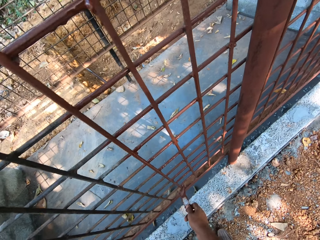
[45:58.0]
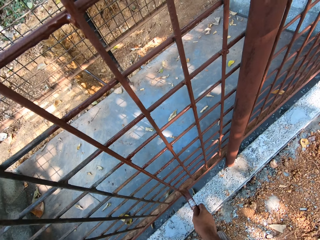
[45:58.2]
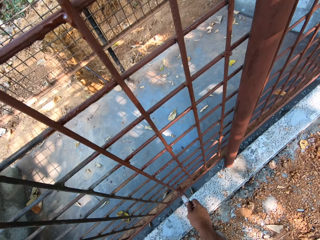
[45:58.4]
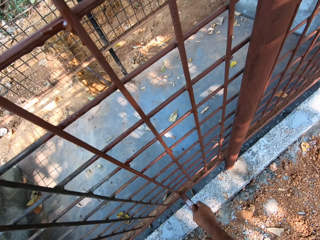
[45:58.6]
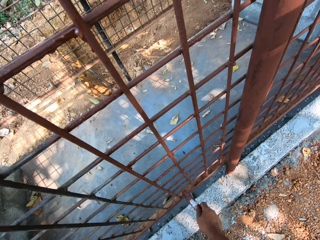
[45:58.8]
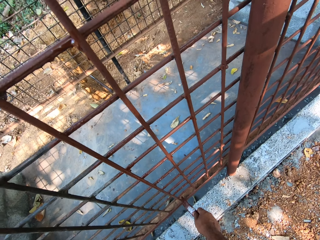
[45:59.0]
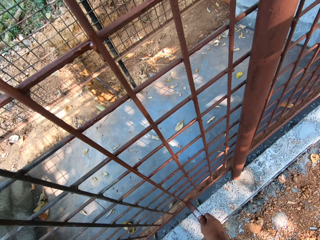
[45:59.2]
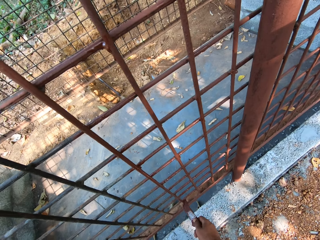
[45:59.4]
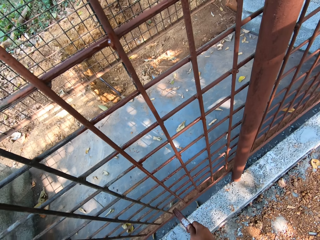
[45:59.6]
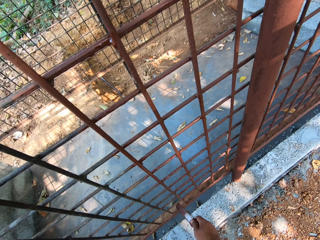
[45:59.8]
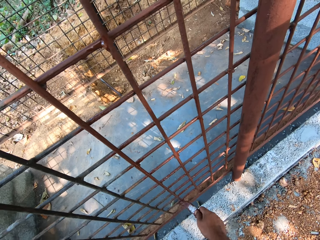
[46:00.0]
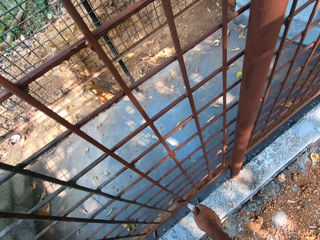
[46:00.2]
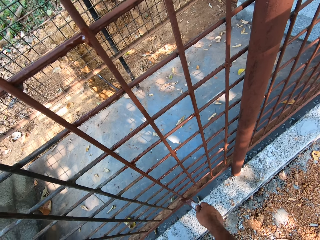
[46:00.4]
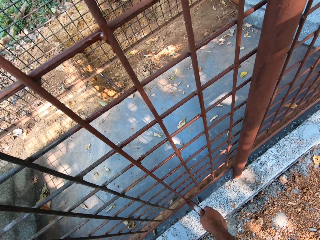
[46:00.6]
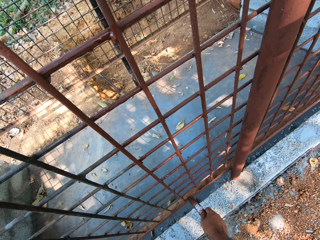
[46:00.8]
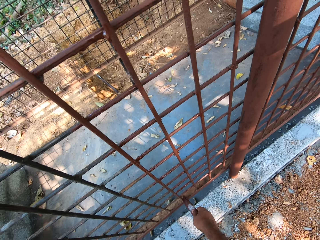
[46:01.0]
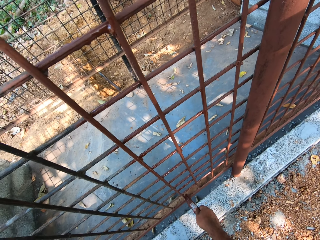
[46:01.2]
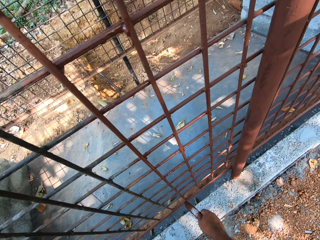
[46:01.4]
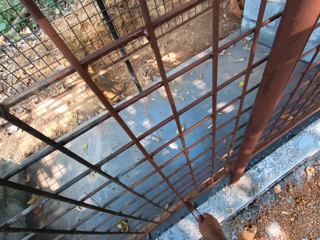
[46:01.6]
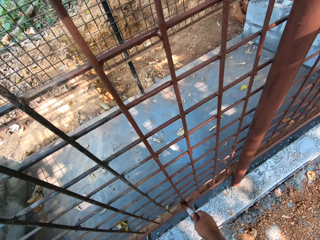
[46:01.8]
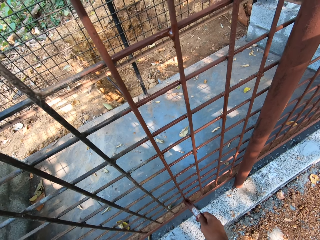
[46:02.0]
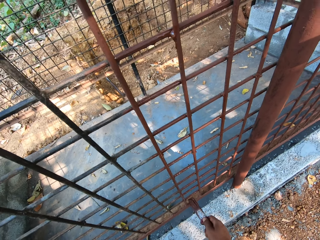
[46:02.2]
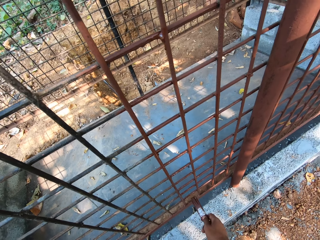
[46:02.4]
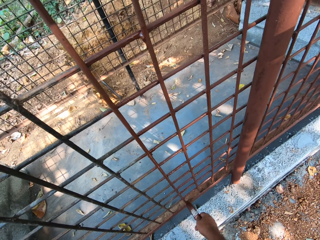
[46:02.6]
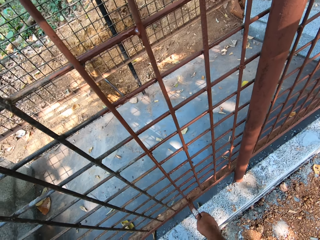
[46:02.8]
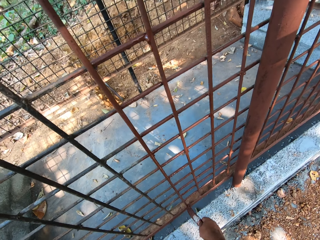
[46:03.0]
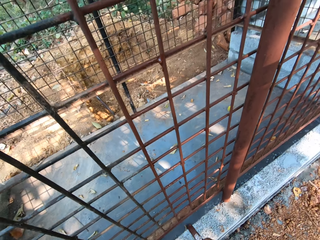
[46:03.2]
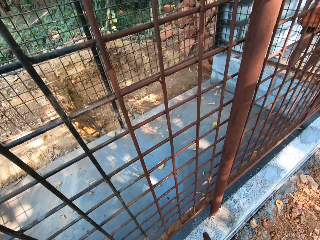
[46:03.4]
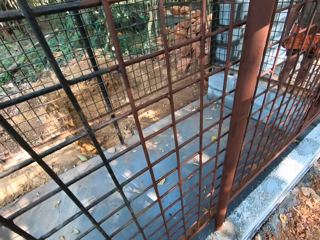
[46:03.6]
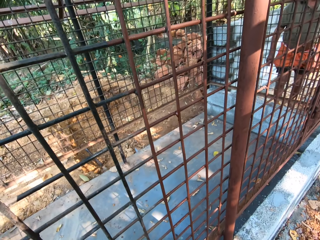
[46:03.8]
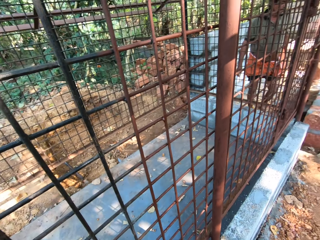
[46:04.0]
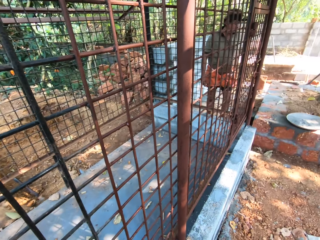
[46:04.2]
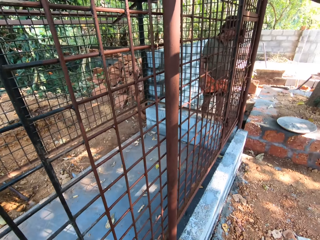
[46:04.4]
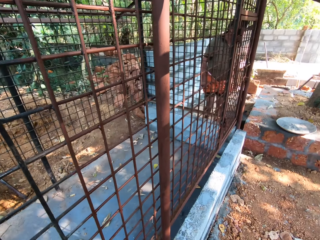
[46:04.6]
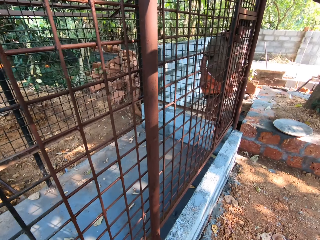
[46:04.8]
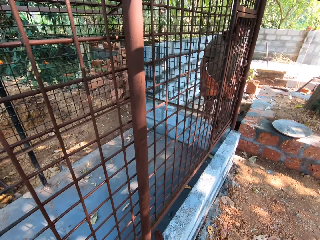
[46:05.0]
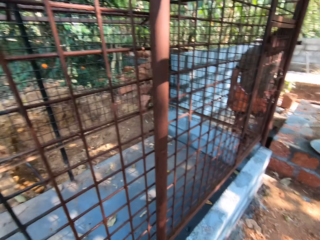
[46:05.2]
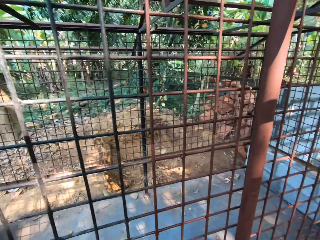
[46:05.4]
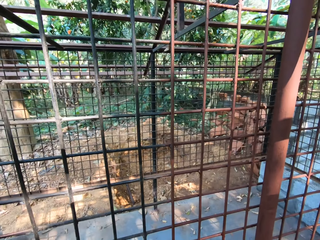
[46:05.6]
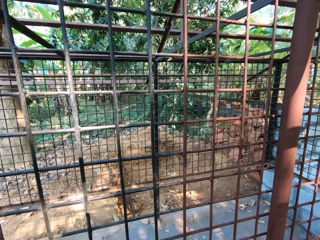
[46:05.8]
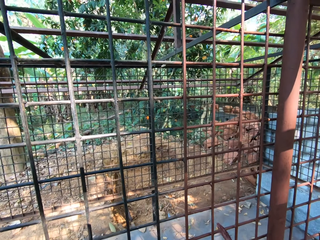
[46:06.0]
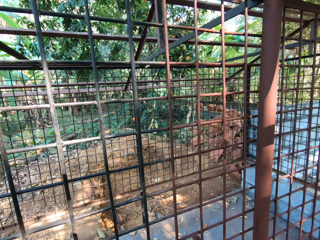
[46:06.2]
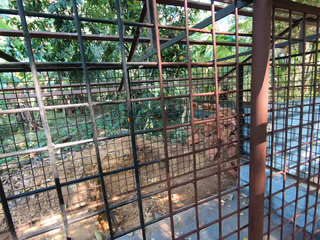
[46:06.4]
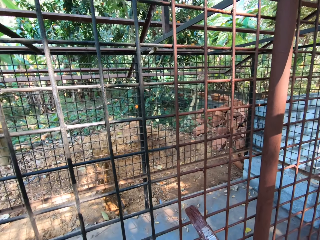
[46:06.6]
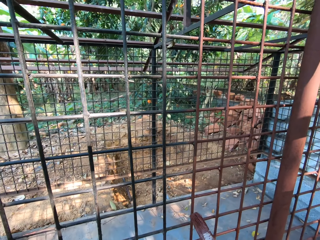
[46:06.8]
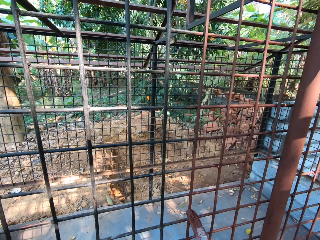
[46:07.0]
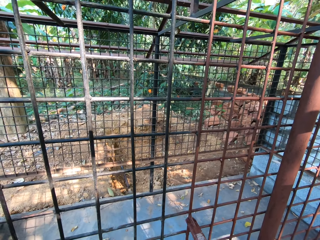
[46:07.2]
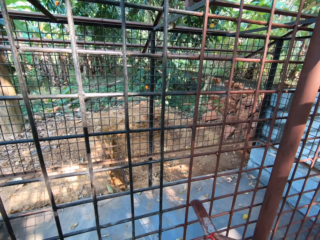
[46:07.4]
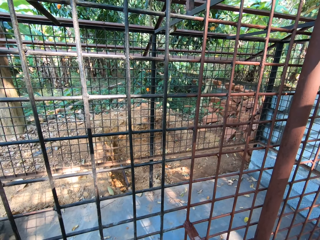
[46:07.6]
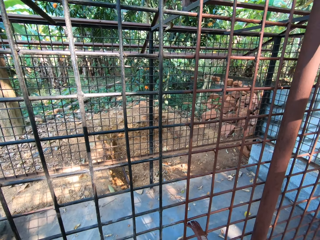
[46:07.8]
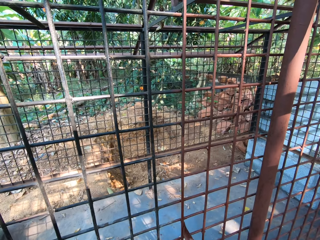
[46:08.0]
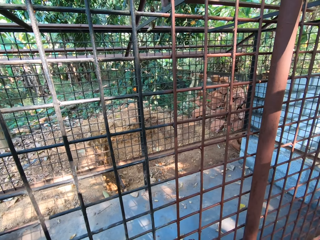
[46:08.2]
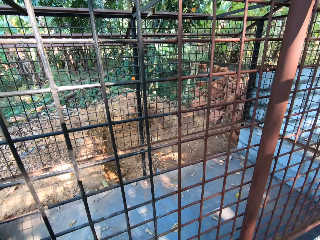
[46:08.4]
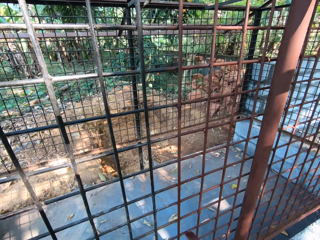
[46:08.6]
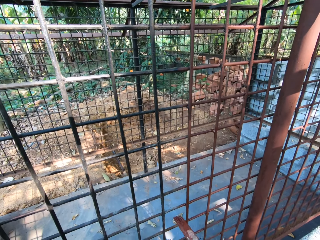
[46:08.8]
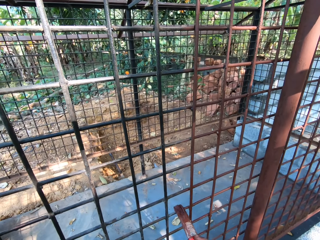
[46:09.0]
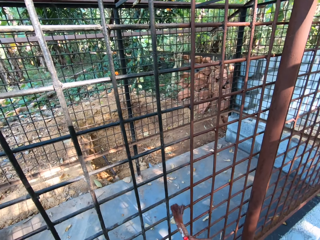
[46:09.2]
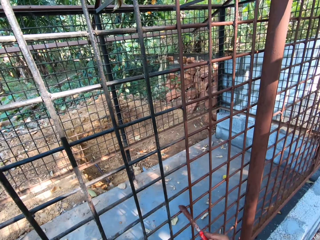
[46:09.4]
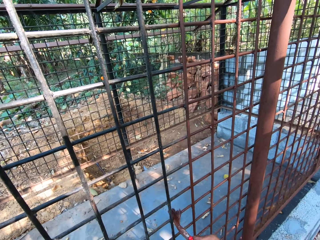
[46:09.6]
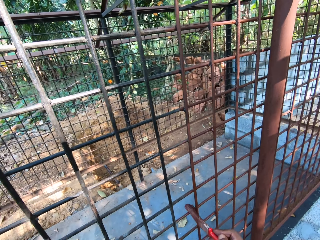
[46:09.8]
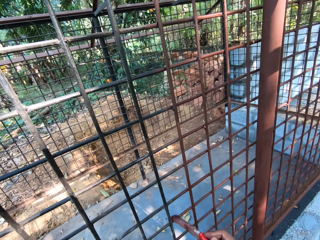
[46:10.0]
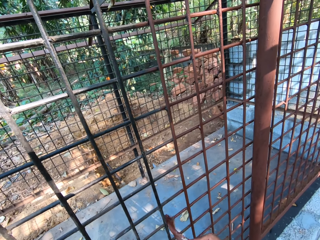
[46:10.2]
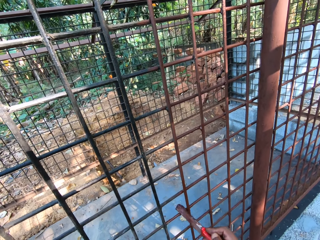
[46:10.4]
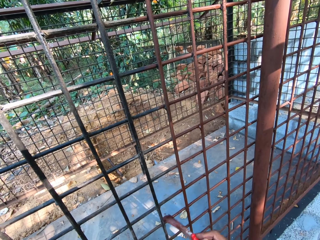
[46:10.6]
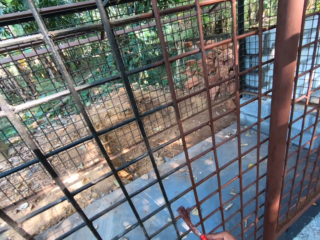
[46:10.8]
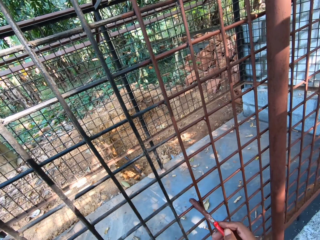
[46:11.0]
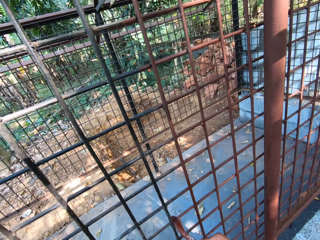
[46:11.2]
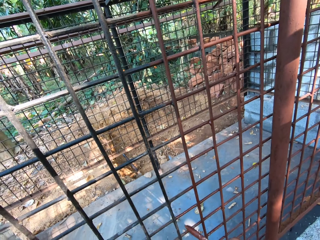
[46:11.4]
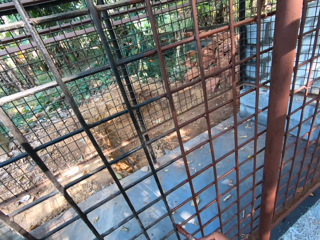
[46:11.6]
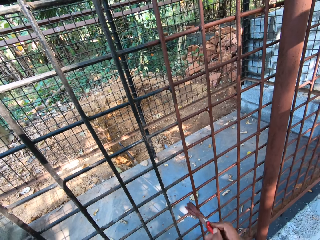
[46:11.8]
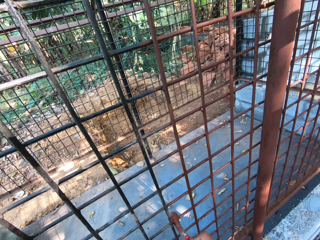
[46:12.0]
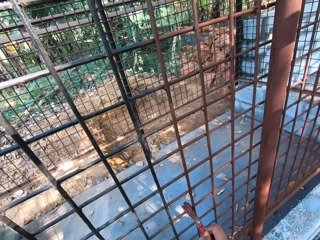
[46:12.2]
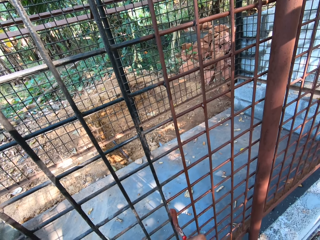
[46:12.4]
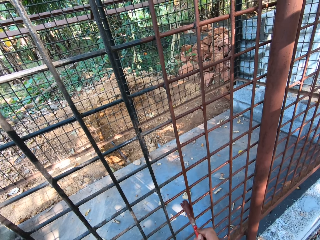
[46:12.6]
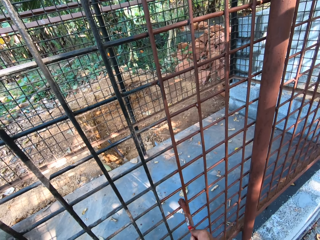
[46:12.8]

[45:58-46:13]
The camera wearer paints the metal cage or wire mesh with the paintbrush in his right hand. He makes a step. He lifts the paintbrush. He converses with a man. He looks at the wire mesh. He paints the wire mesh with the paintbrush.

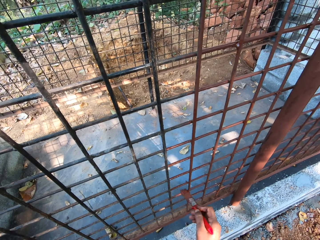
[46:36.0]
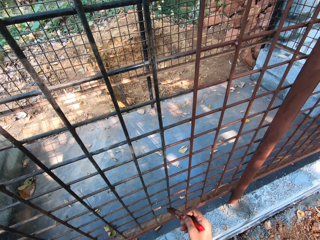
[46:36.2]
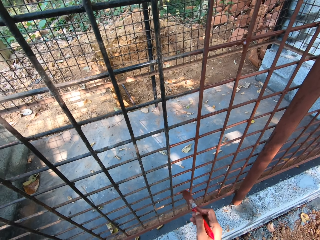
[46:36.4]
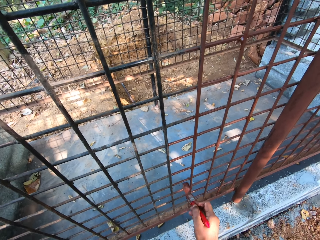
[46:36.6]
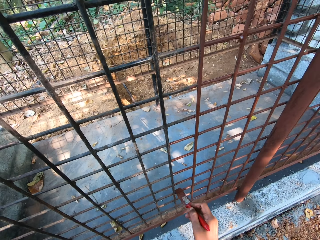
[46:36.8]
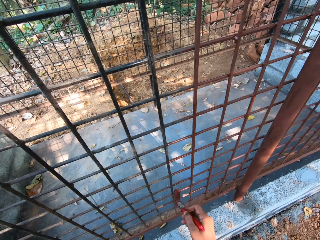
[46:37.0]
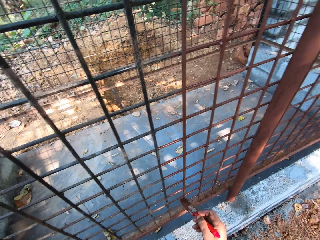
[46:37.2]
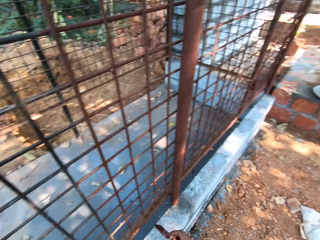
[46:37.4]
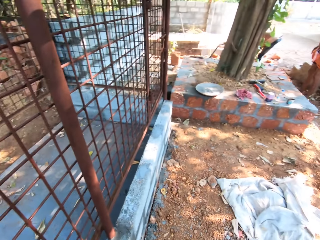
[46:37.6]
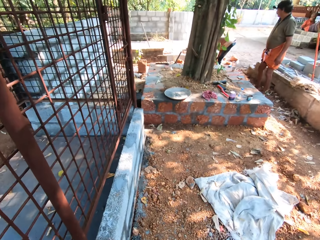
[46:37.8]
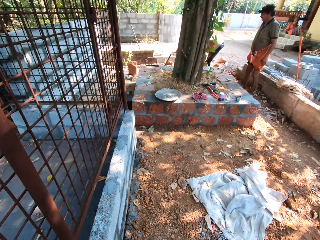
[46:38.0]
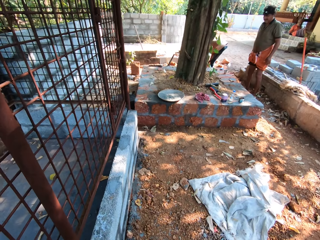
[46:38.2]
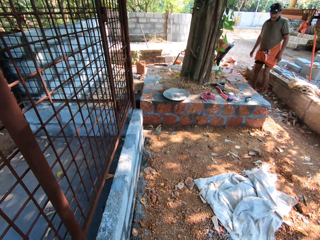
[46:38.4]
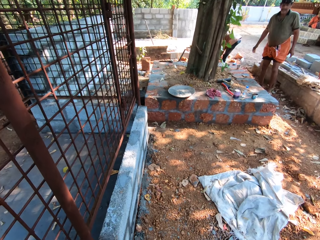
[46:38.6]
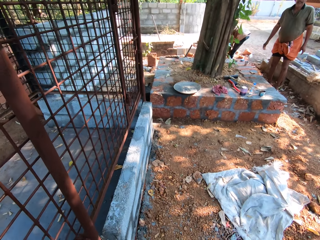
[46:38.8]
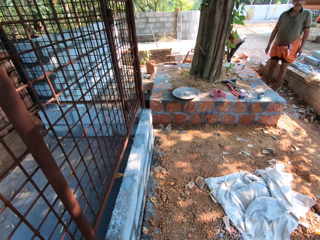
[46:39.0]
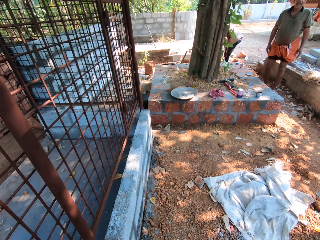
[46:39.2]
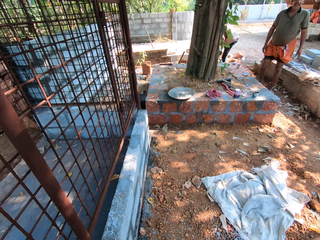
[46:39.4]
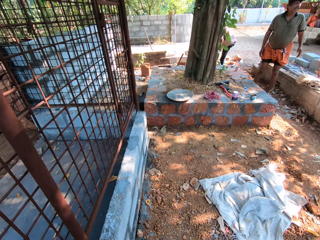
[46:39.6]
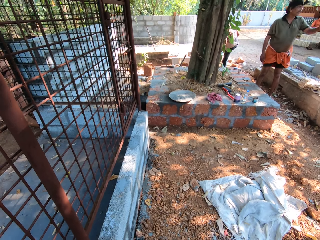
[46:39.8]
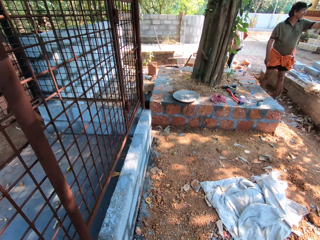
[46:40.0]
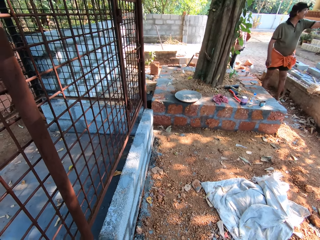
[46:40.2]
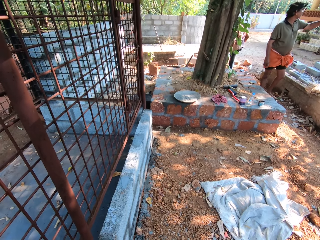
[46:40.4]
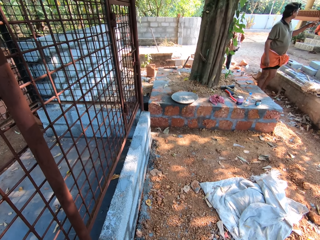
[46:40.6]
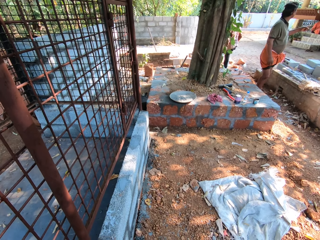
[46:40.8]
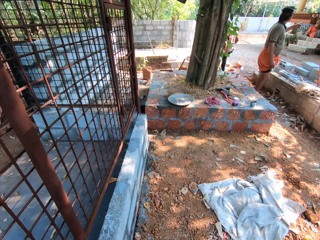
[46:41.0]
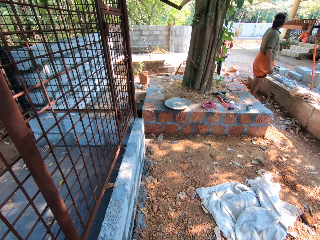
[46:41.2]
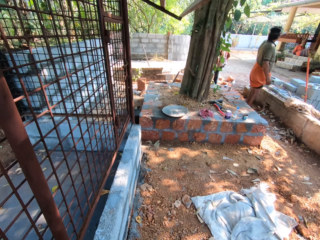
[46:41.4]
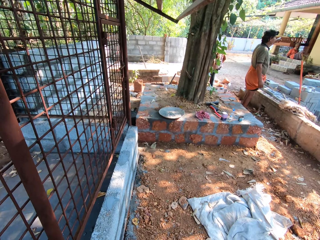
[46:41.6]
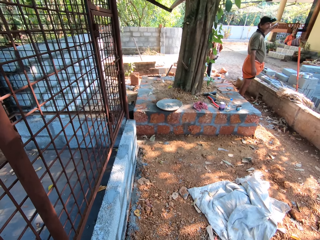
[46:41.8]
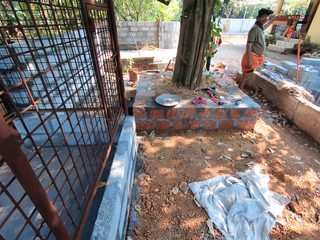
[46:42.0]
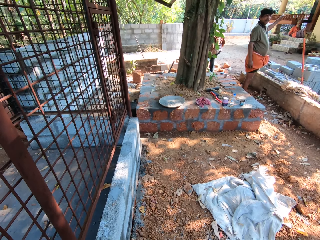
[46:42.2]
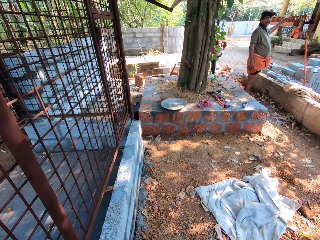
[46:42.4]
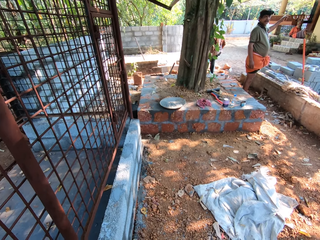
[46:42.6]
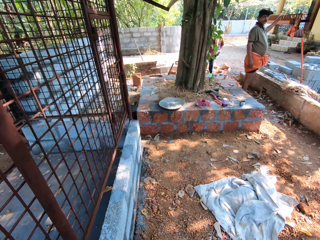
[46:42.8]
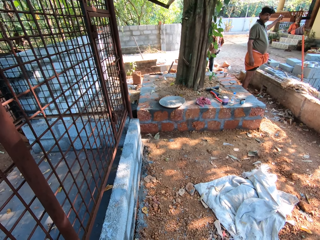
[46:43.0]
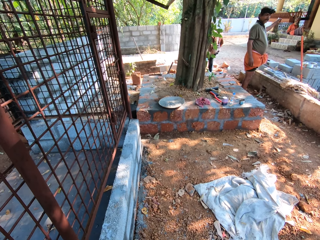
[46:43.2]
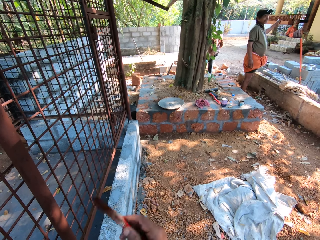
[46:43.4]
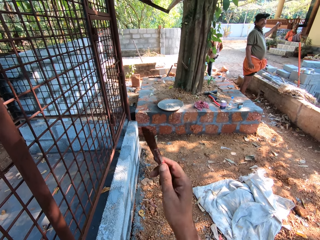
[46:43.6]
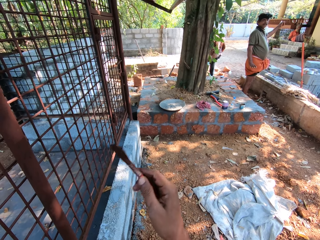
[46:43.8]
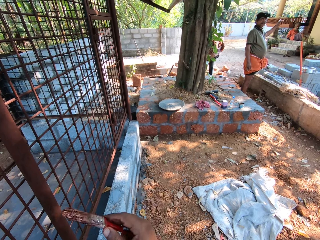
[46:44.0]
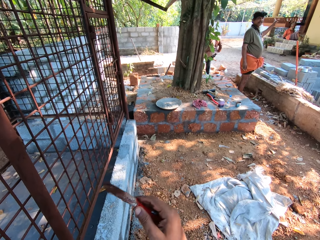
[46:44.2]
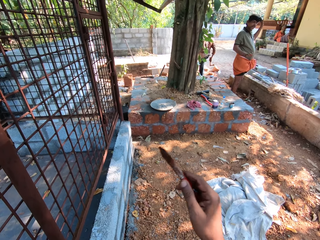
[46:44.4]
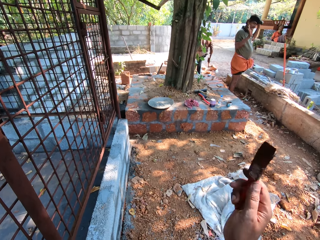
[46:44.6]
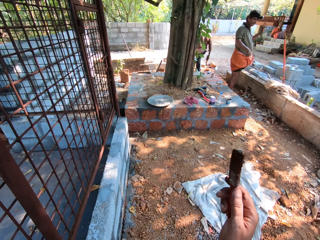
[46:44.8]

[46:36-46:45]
The camera wearer converses with a man. The man points at the building with his left hand.
